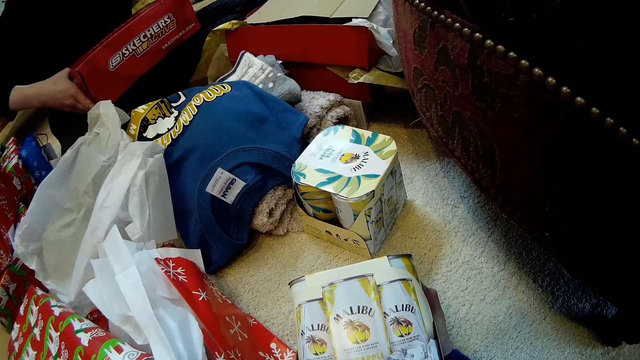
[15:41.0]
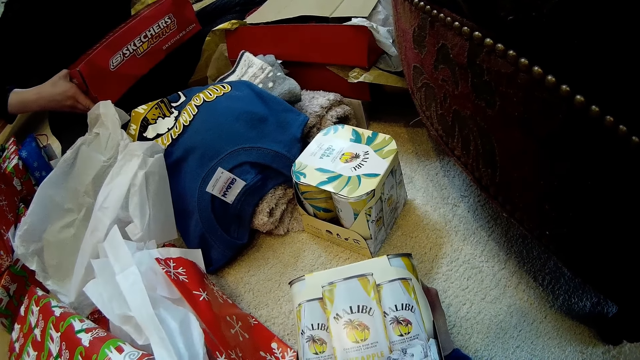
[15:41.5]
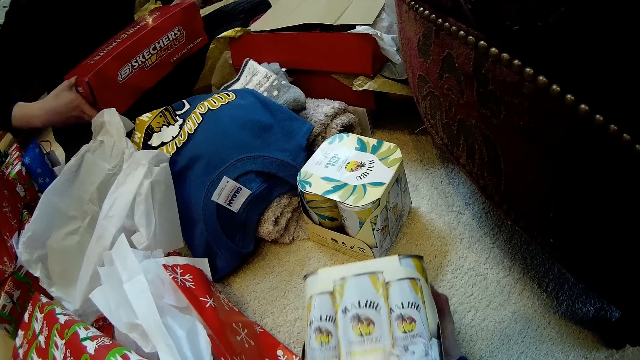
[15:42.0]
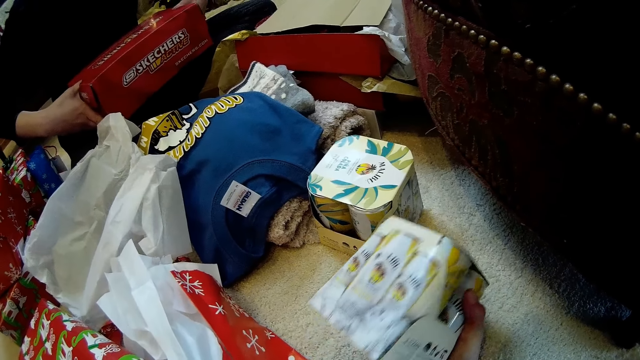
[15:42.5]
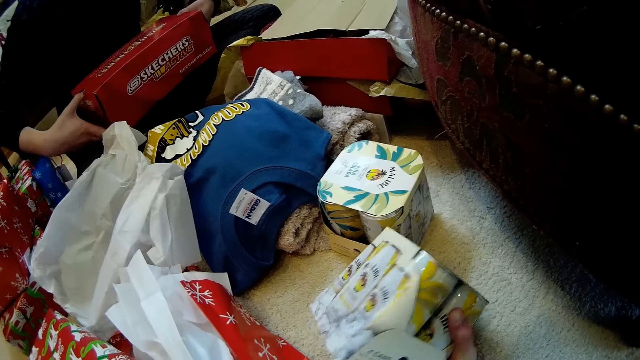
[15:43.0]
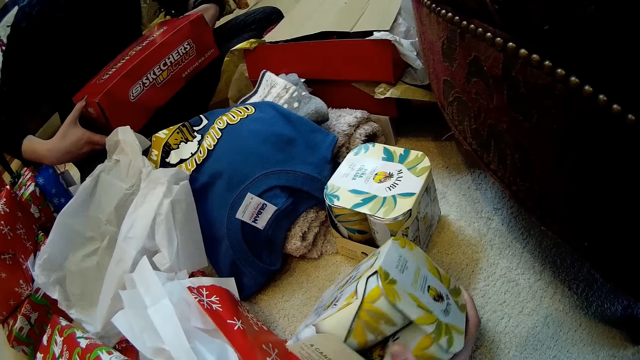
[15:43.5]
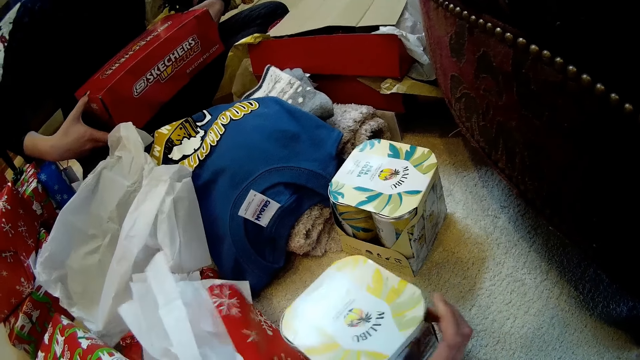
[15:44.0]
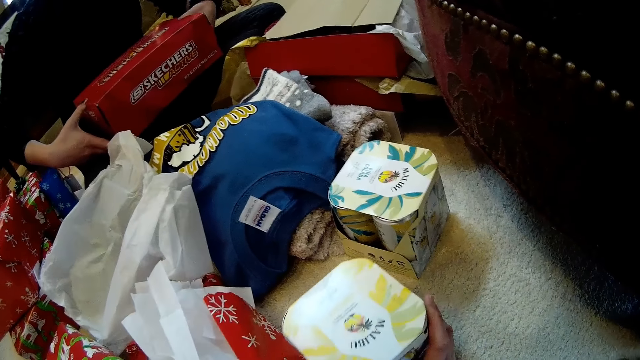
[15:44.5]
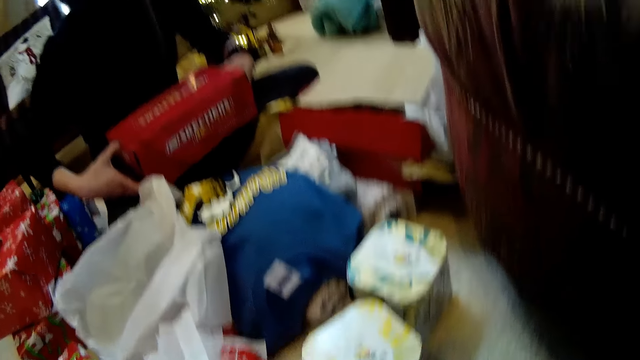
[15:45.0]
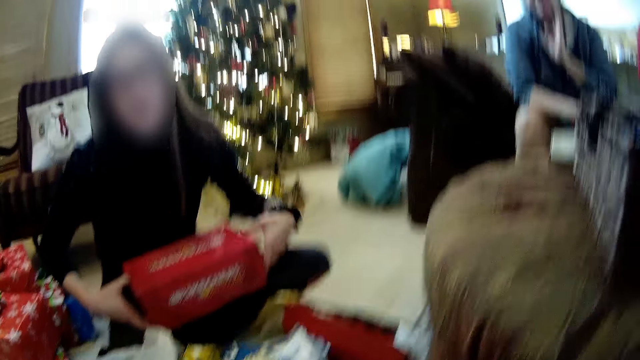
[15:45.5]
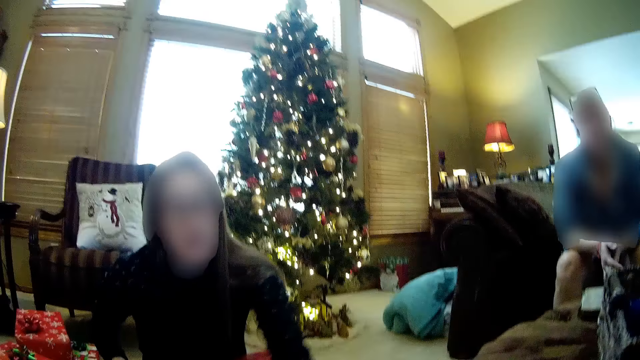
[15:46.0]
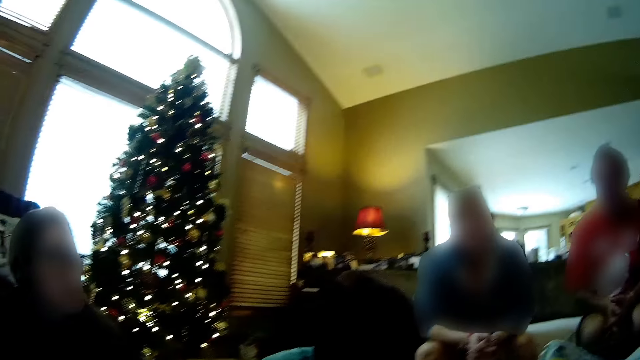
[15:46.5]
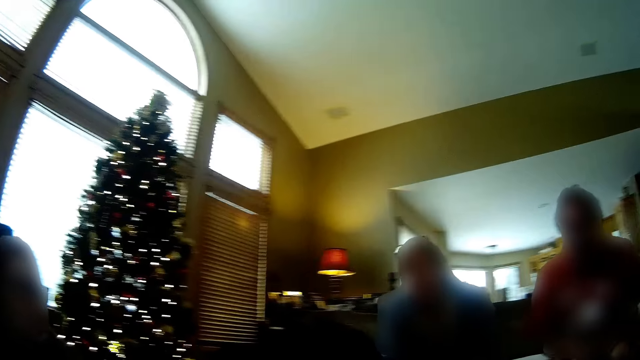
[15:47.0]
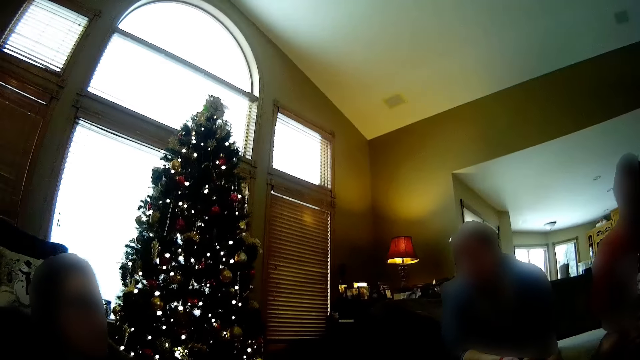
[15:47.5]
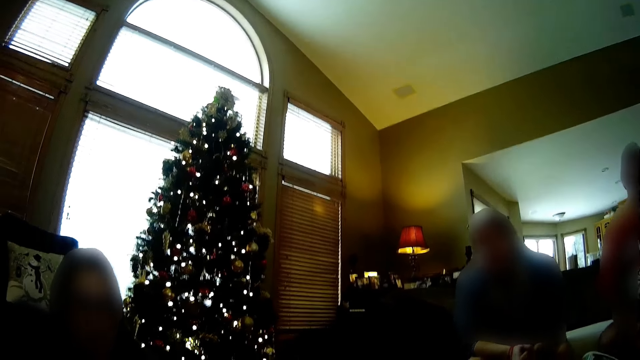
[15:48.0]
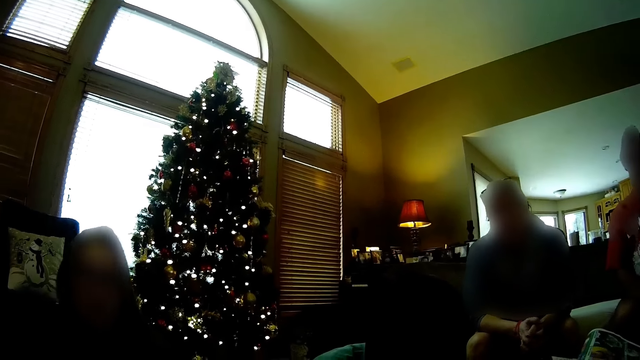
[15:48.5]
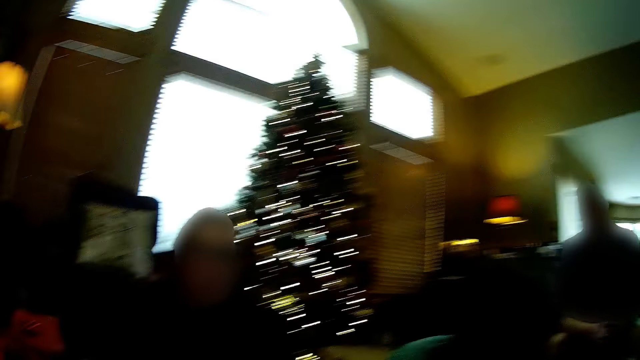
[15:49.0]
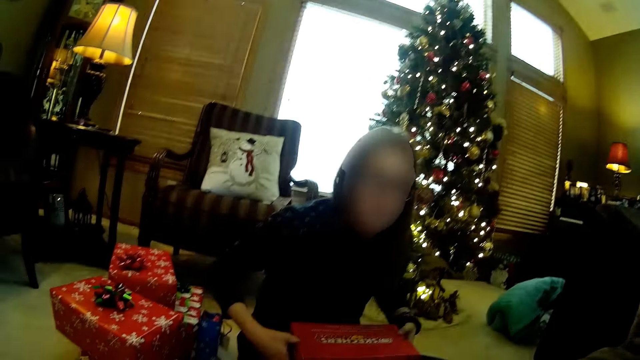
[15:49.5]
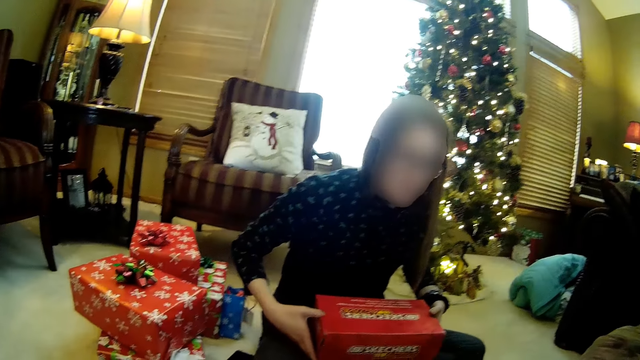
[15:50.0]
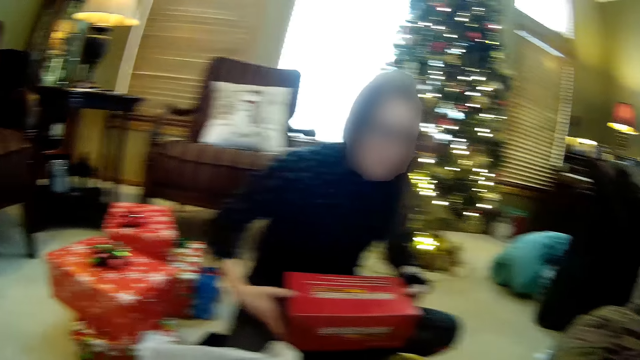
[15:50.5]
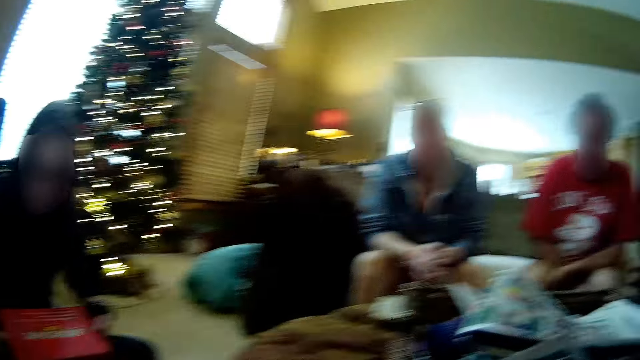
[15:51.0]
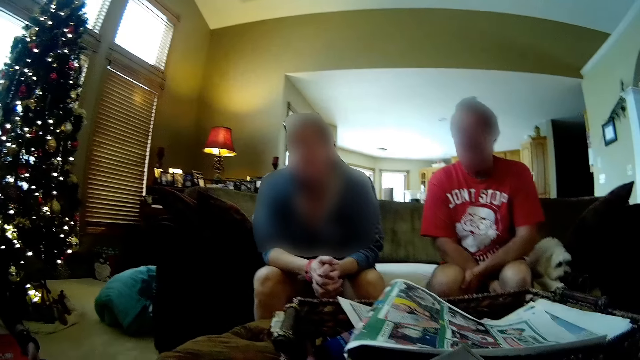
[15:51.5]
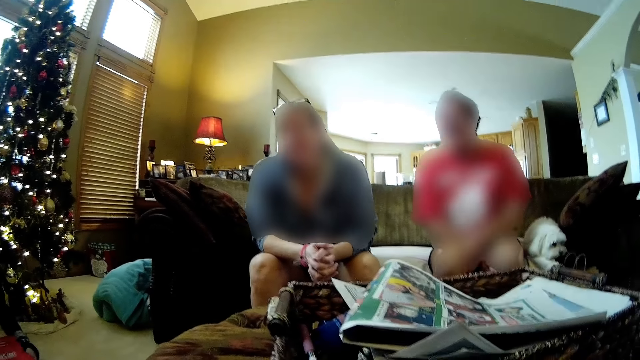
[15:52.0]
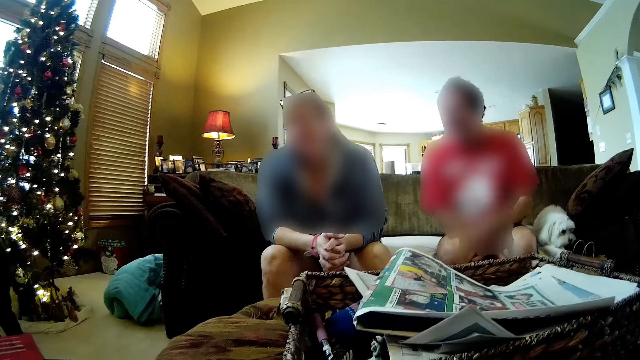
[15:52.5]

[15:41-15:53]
The camera wearer places the box or cans on the floor. The woman holds the box with both hands.

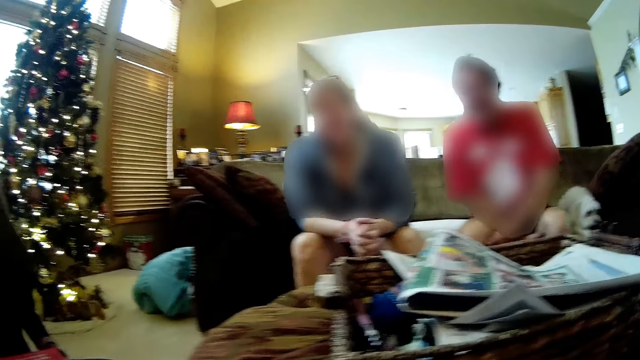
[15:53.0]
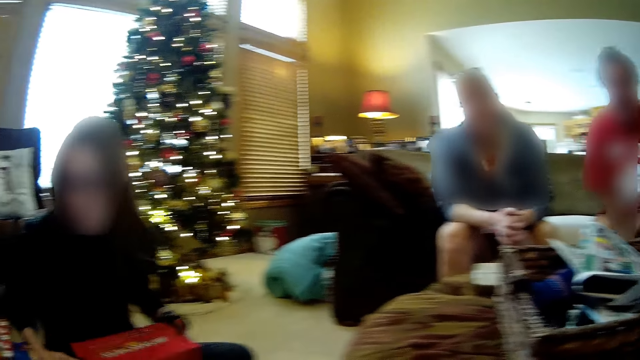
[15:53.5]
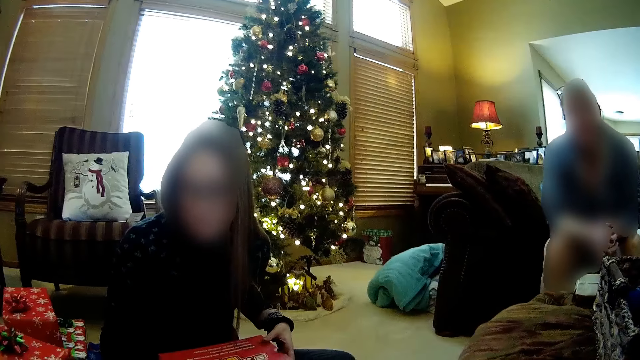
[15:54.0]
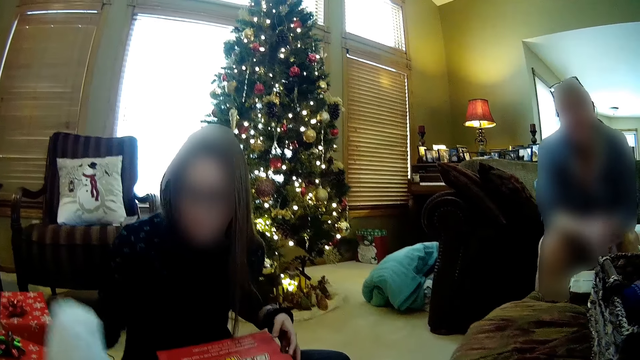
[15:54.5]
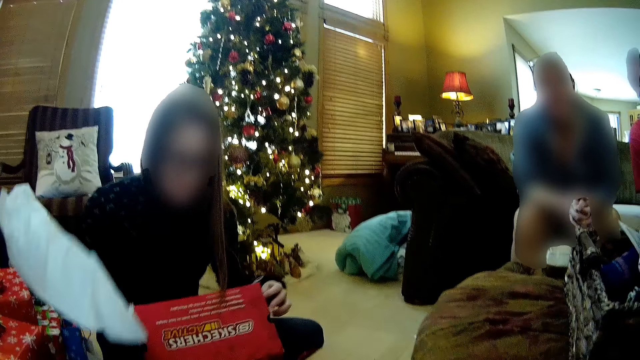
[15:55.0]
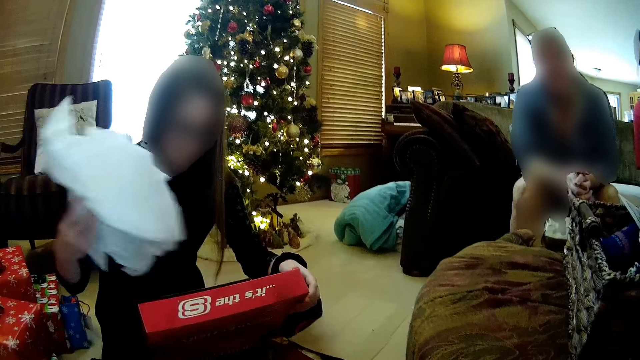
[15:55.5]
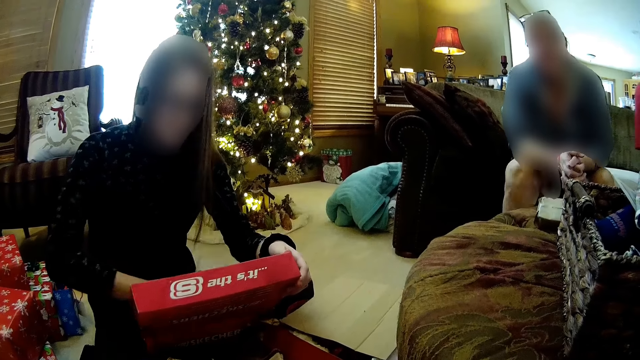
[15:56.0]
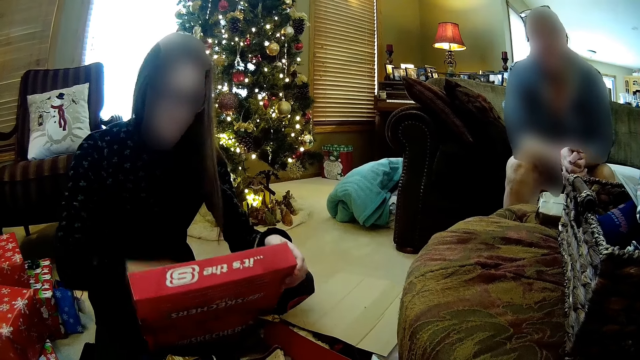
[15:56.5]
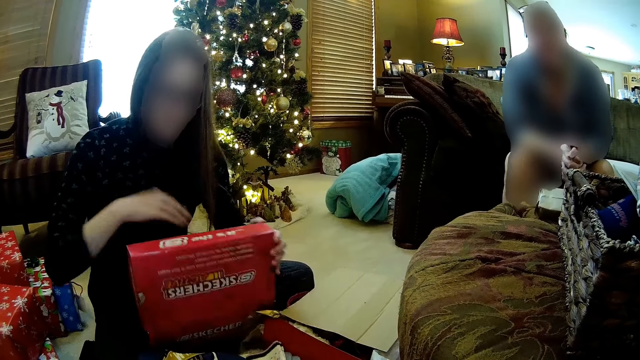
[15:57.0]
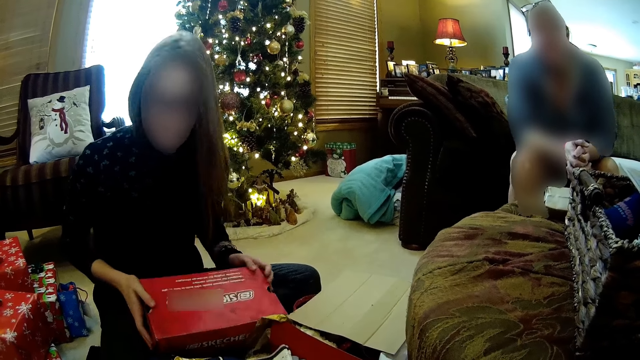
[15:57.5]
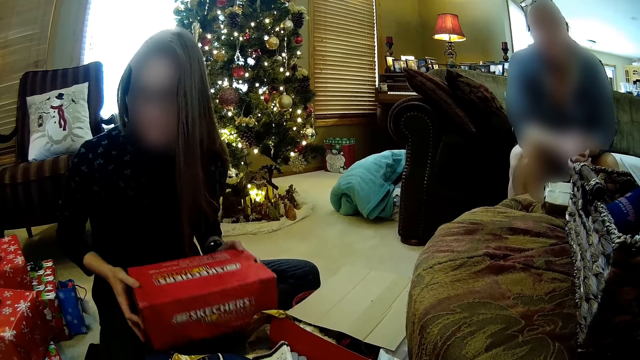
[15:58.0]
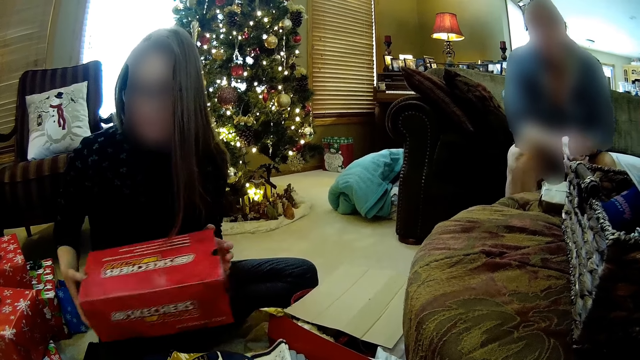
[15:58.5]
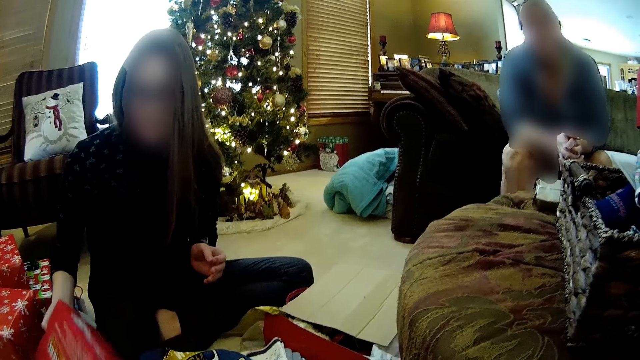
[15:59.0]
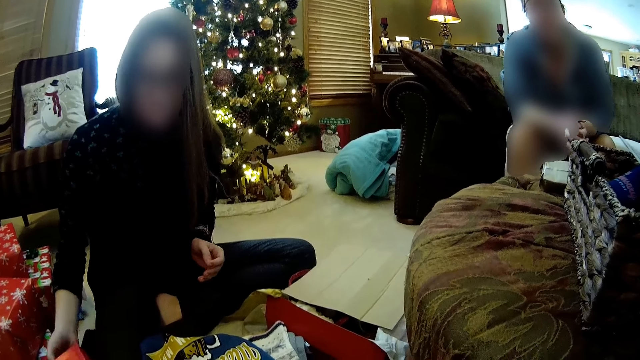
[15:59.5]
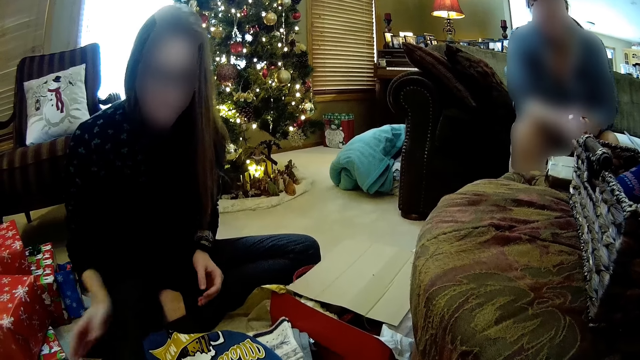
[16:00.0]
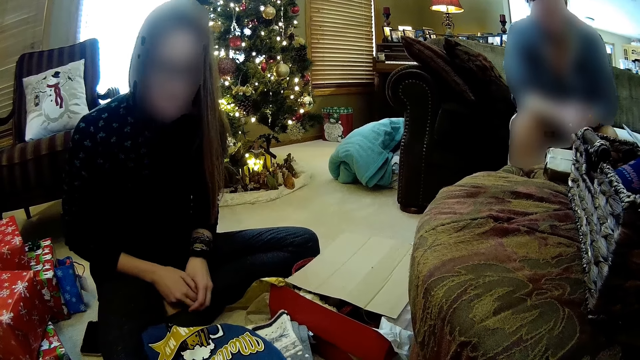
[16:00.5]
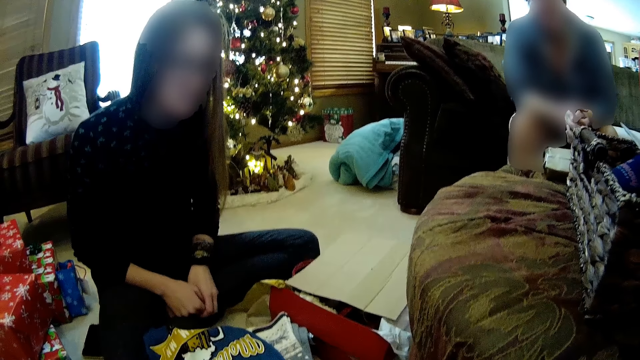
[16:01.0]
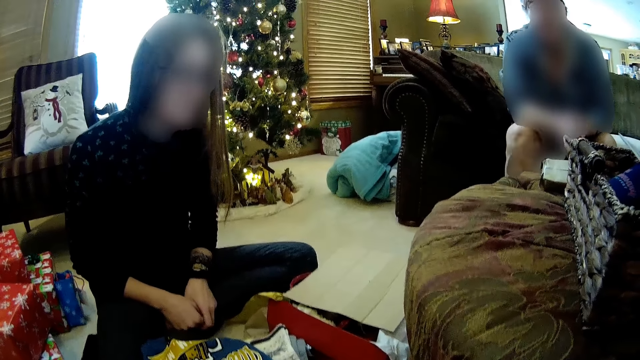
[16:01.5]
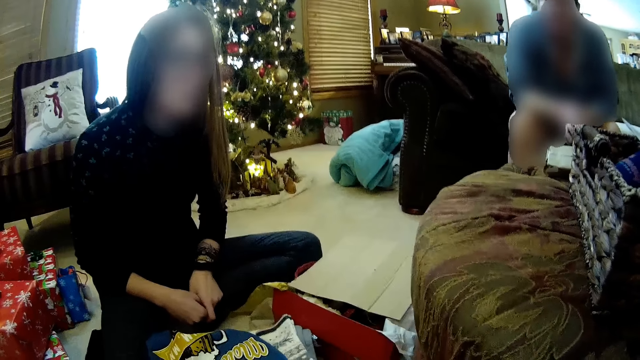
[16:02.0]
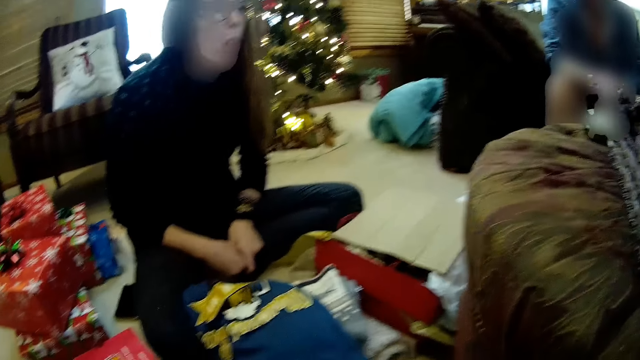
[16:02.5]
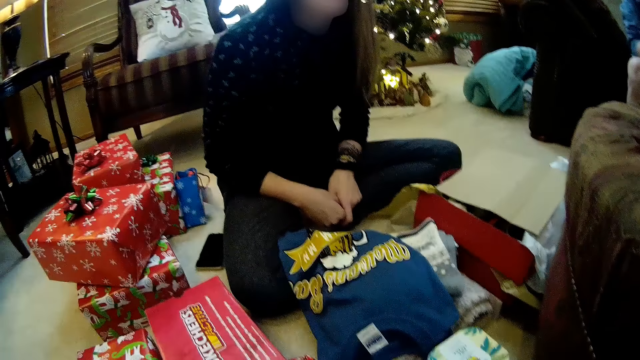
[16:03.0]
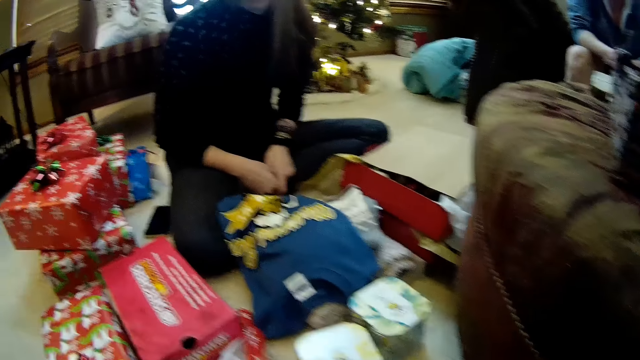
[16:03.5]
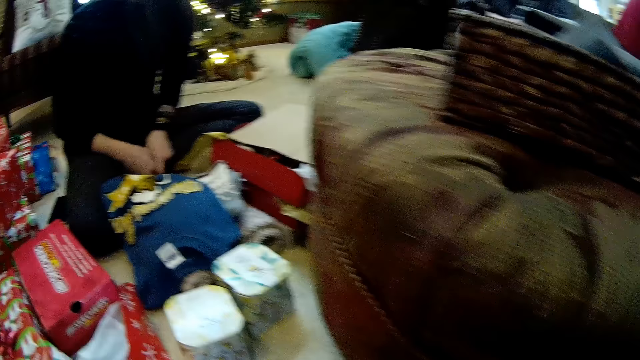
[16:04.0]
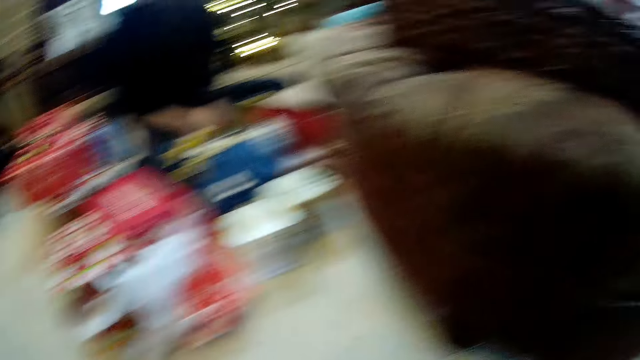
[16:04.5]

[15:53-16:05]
The woman picks up a wrapper and places the plastic wrapper in her right hand into the box on her legs. The woman closes the box, places the box in her right hand on the floor and holds her hands together.
